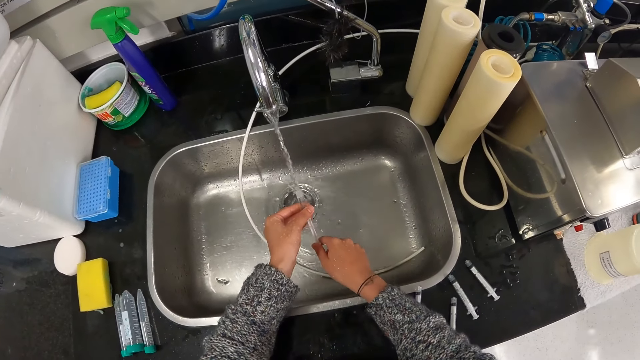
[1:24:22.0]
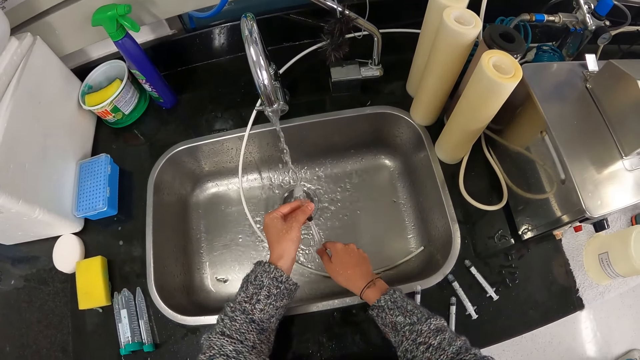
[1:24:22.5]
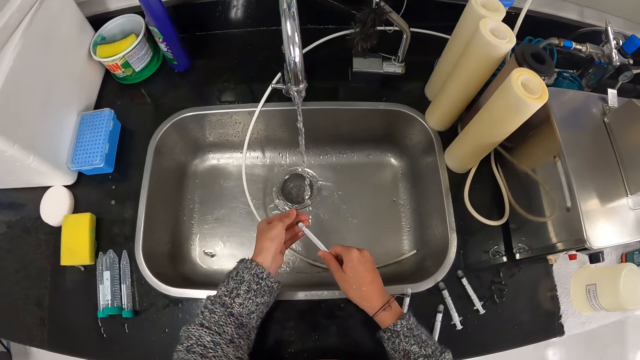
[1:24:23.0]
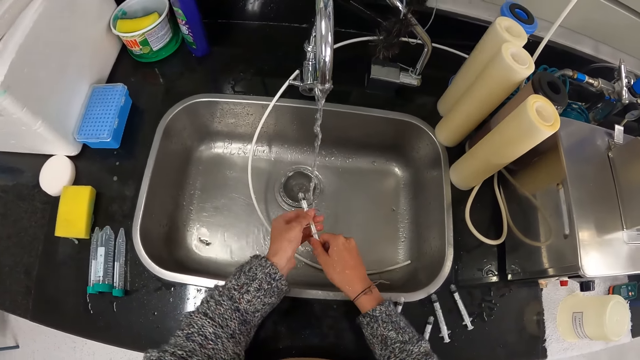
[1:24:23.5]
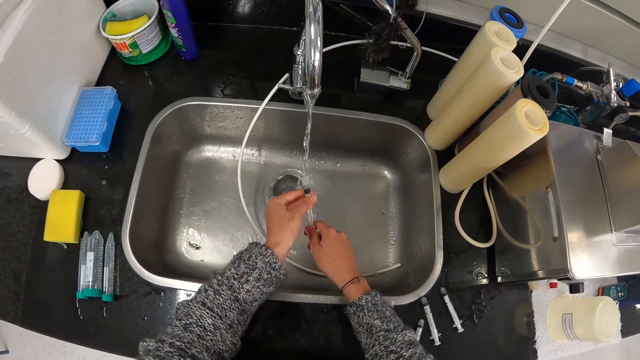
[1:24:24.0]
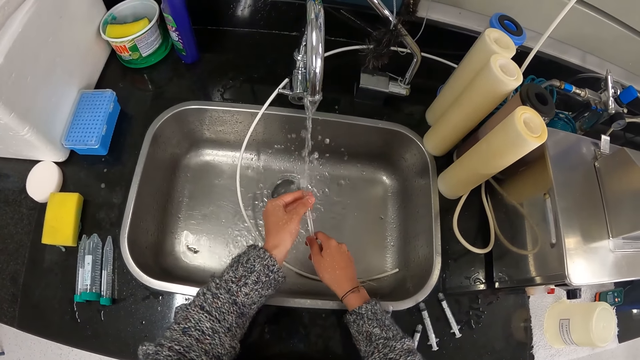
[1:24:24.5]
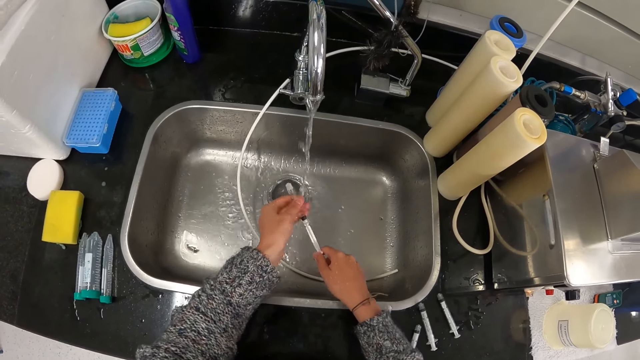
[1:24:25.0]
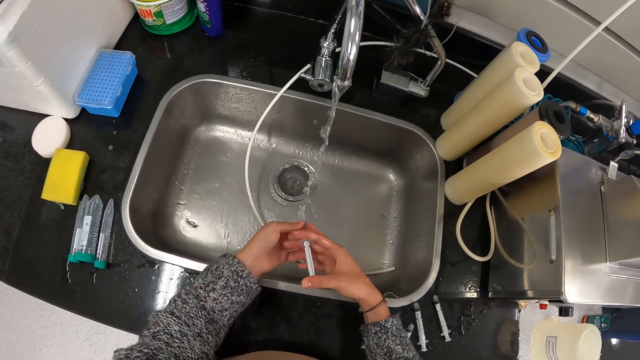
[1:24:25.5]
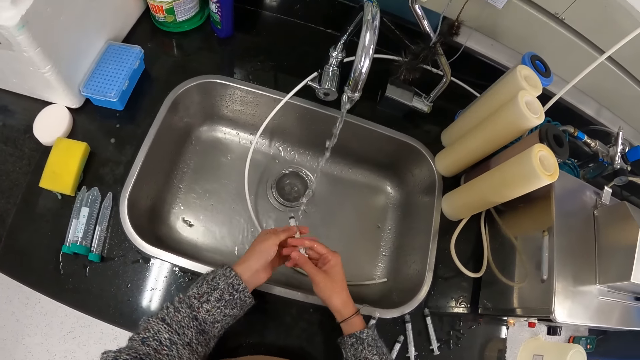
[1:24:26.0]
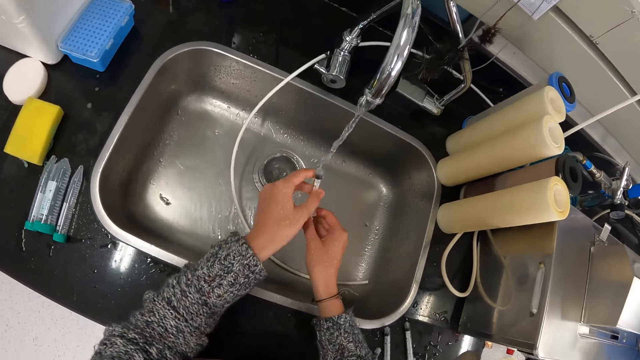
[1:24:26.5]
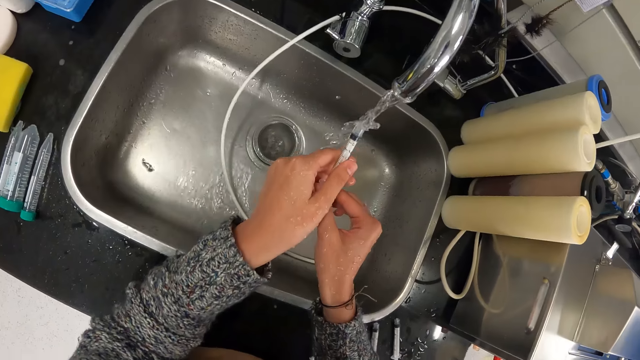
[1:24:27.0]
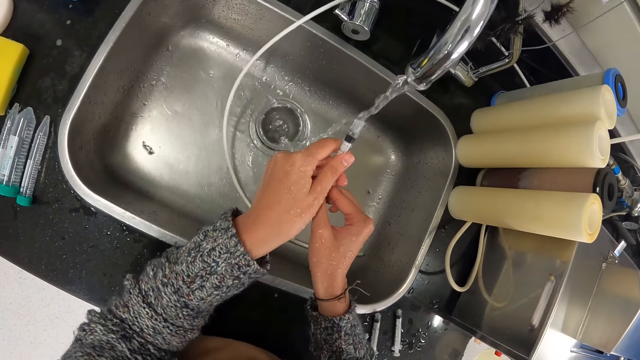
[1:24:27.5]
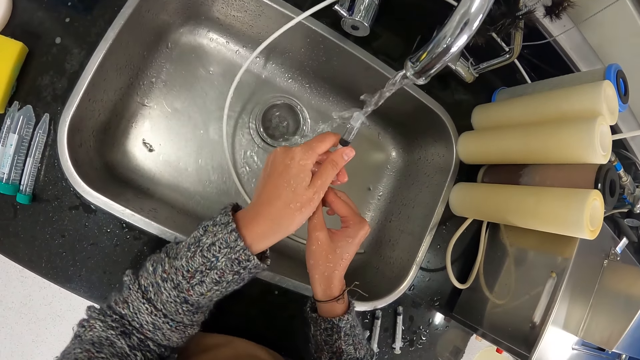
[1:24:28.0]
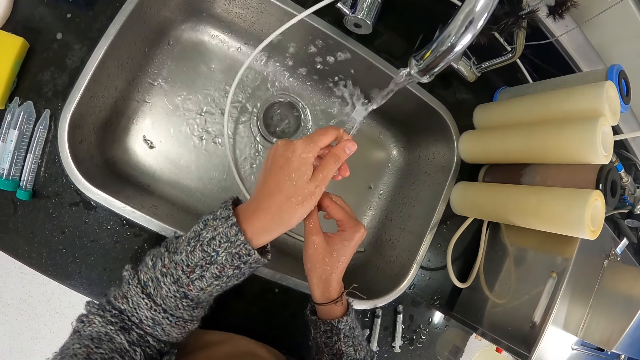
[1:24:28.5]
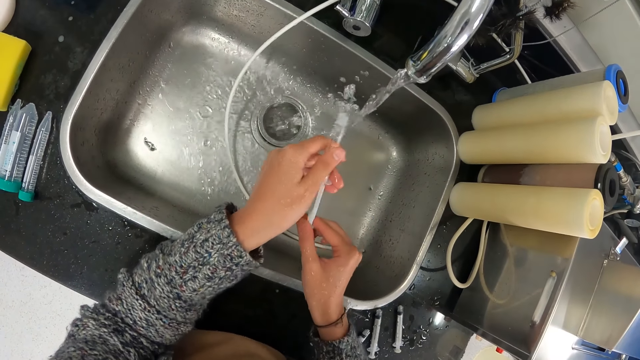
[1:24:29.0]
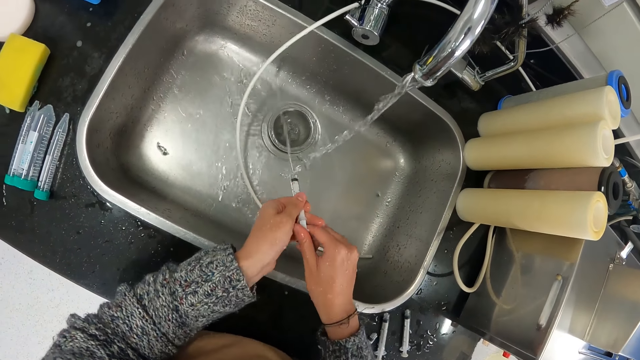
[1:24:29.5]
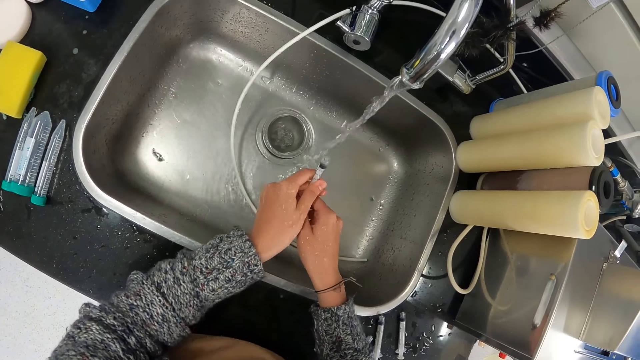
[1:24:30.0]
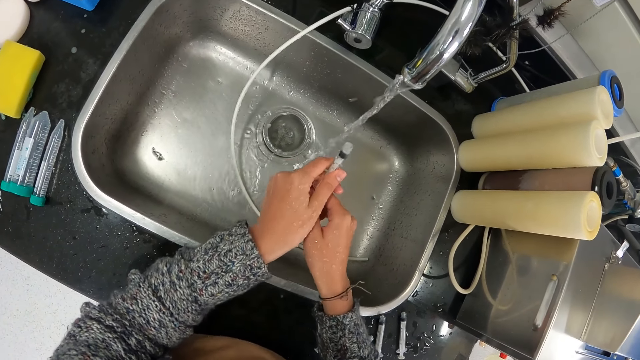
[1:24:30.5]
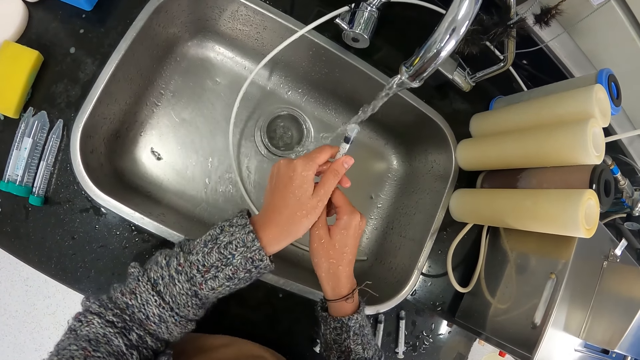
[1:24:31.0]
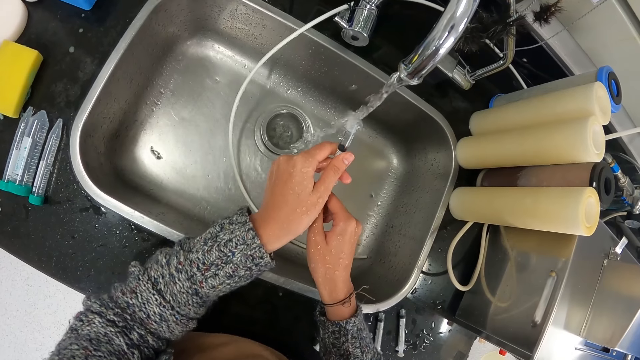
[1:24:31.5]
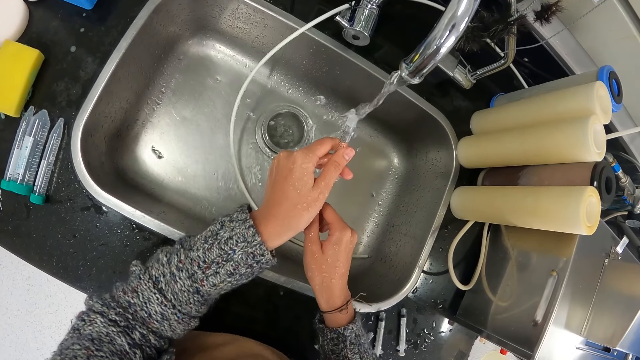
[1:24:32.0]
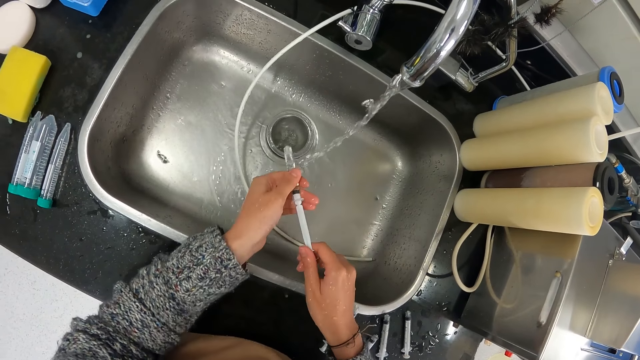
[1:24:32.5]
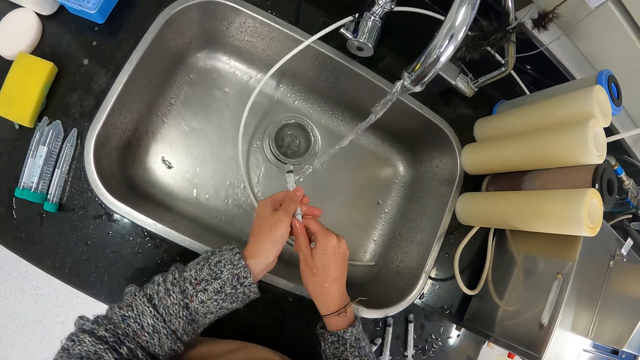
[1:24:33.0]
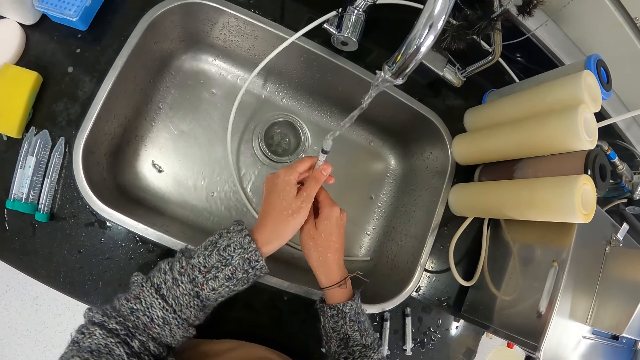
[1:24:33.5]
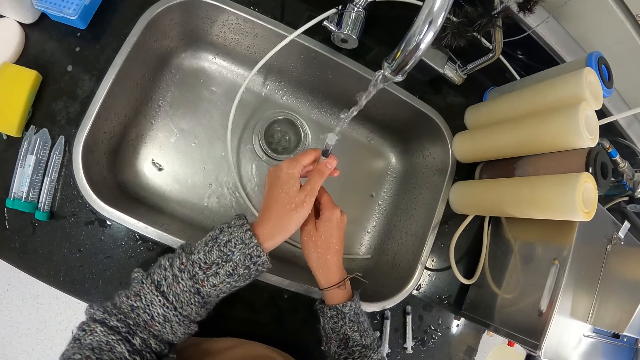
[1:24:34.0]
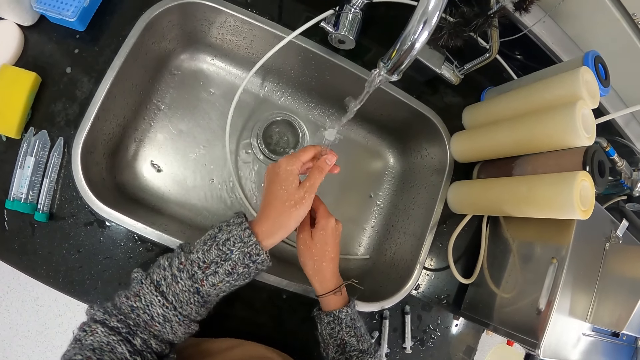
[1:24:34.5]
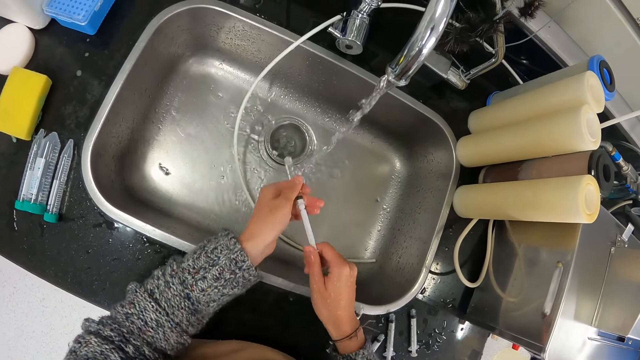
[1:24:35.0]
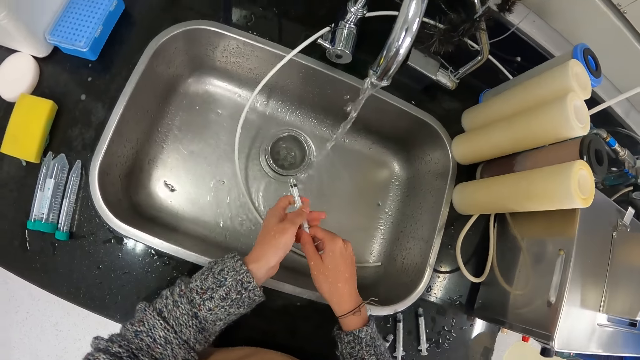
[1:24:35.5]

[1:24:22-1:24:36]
The camera wearer puts water in the syringe. They remove water from the syringe. They put water in the syringe. They drain water in the syringe. They remove water from the syringe. They drain water in the syringe. They put water in the syringe. They remove water from the syringe. They put water in the syringe. They drain water in the syringe. They remove water from the syringe. They drain water in the syringe. They put water in the syringe. They remove water from the syringe.

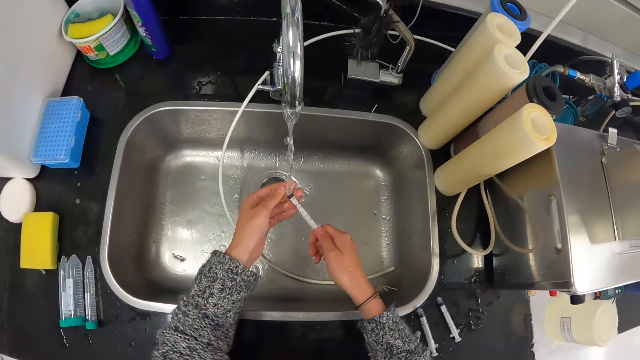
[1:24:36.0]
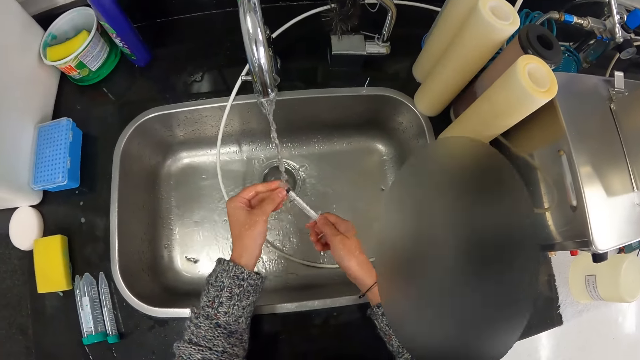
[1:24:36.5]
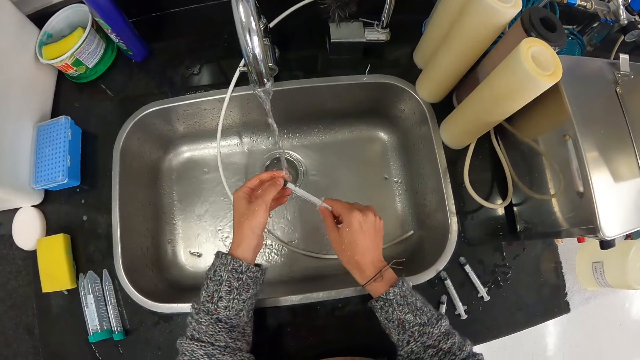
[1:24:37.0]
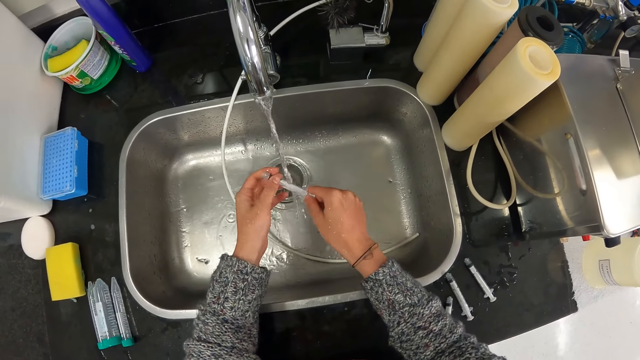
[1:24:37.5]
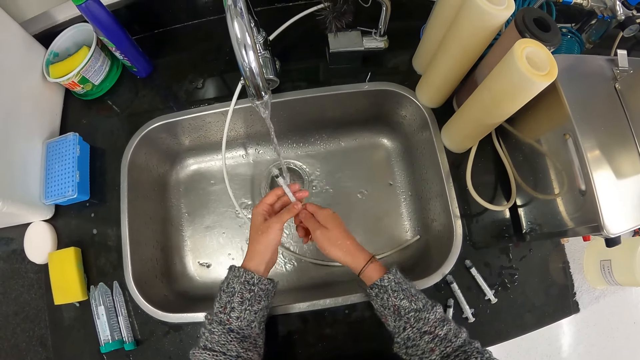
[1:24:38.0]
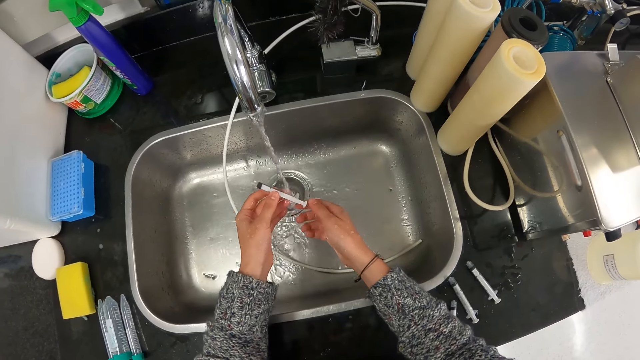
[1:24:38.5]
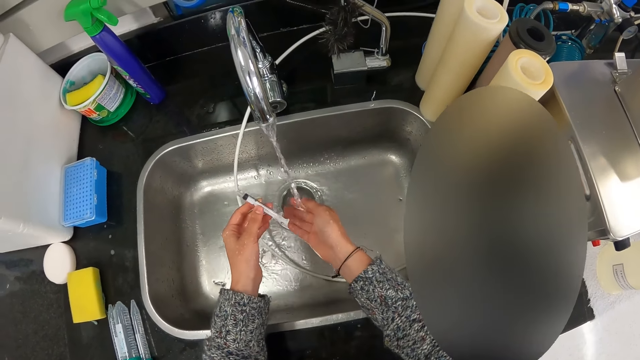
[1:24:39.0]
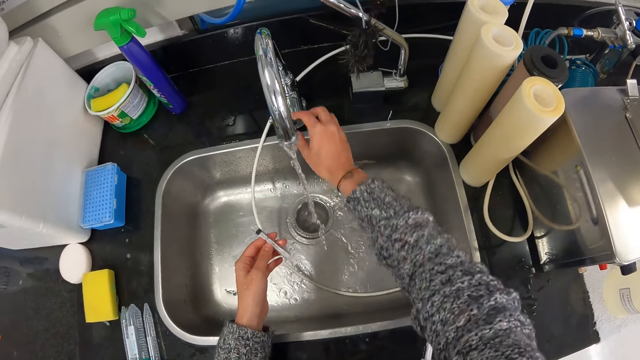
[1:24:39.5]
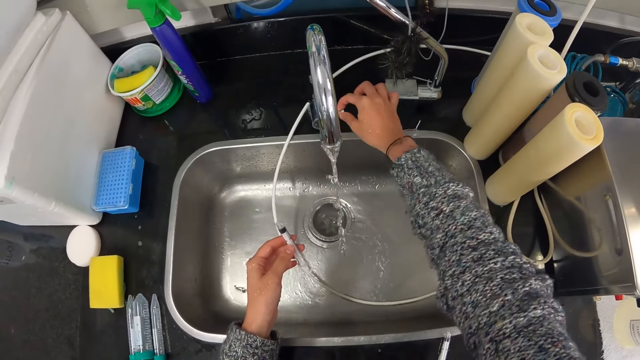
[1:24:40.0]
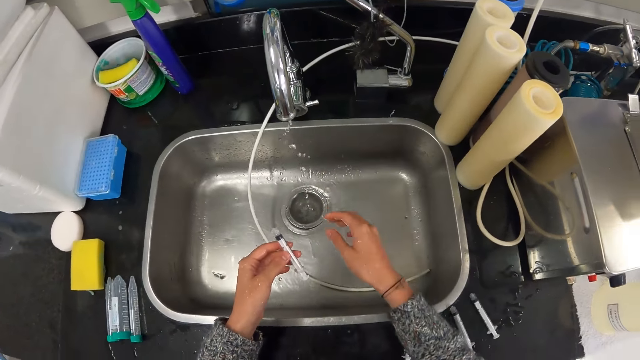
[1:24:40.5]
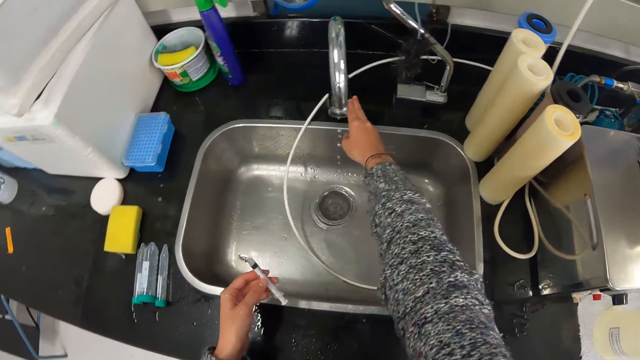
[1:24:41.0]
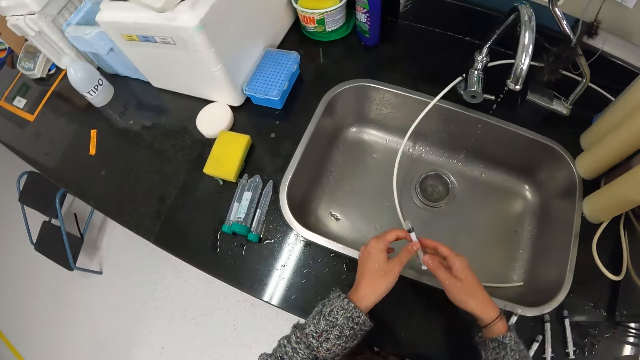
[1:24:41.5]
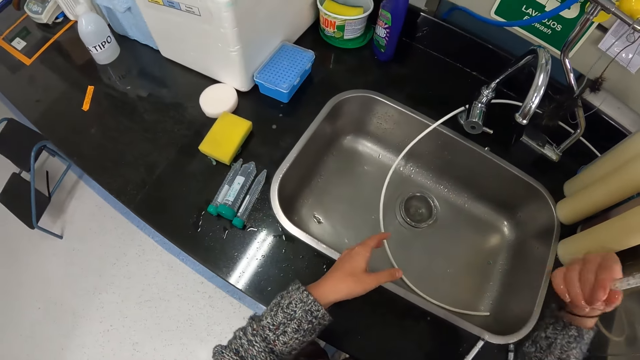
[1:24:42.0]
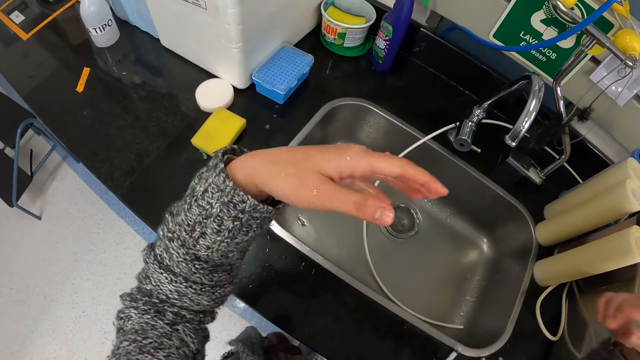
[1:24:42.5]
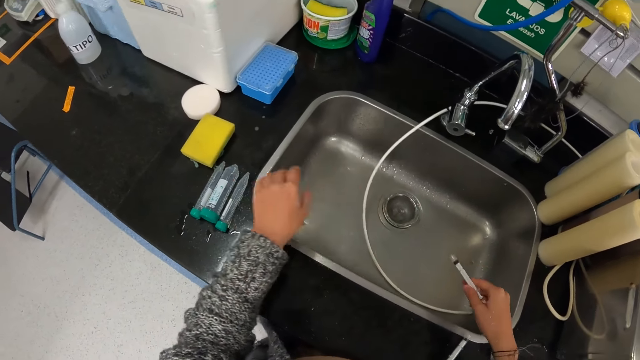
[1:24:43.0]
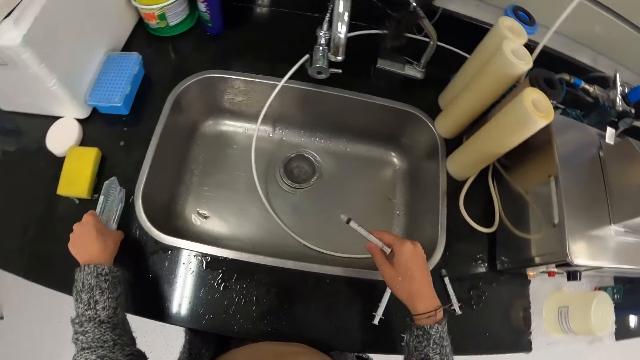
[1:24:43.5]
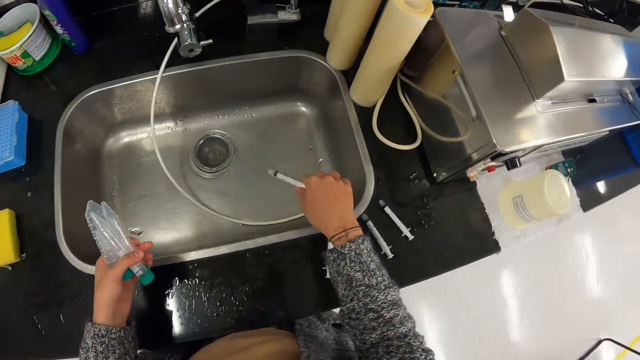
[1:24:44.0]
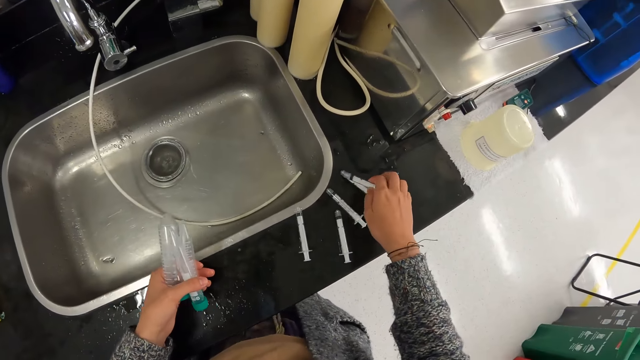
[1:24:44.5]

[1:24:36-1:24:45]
The camera wearer rinses the syringe. He rinses his hand. He closes the tap. He moves the syringe to the right hand. He turns around. He shakes the syringe. He dries his hands in the air. He picks up the test tubes.
